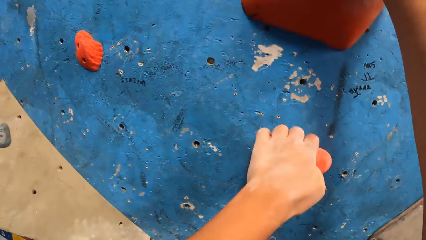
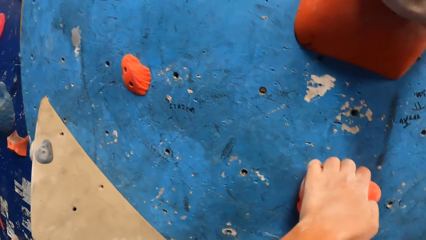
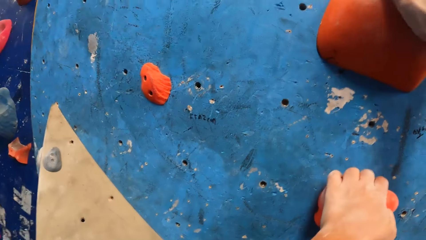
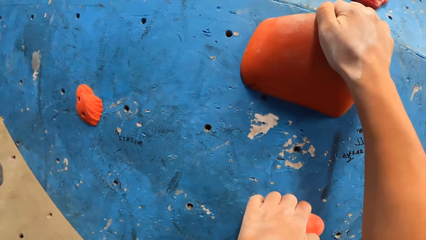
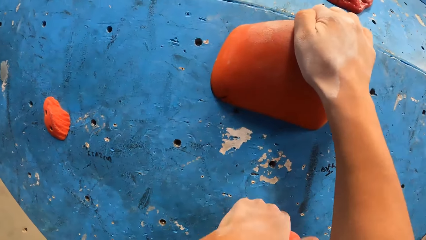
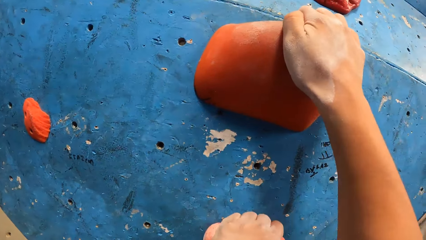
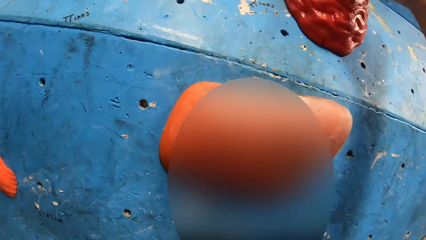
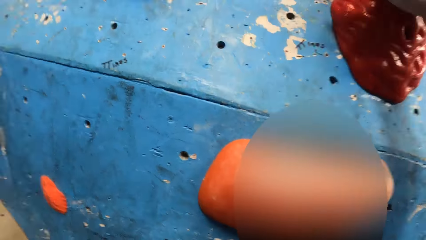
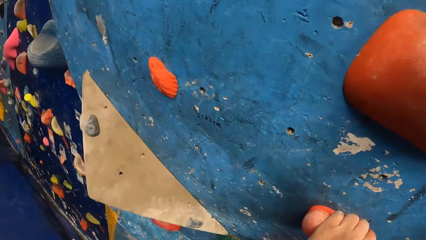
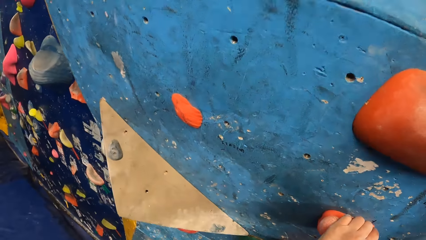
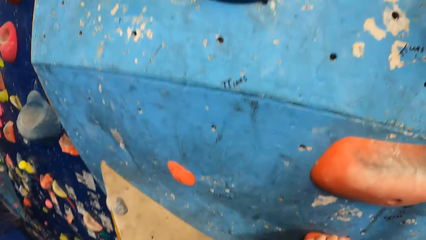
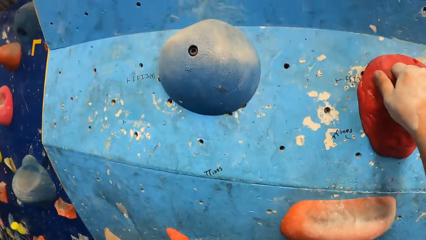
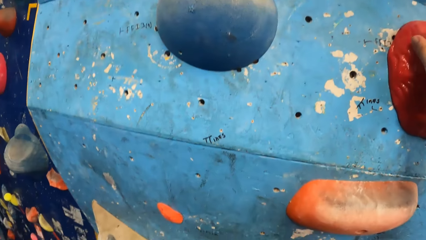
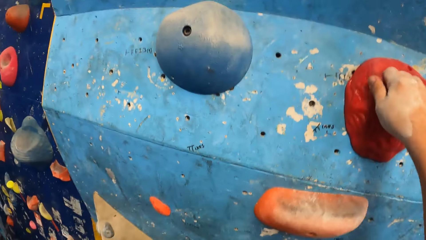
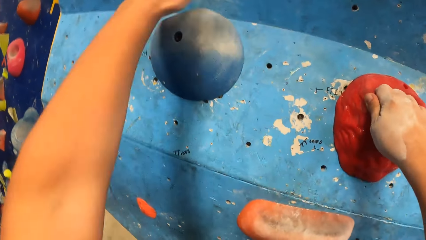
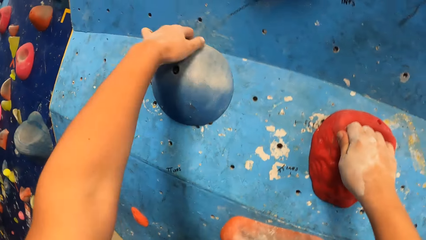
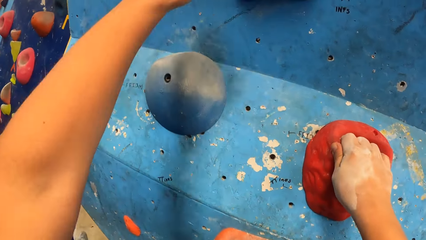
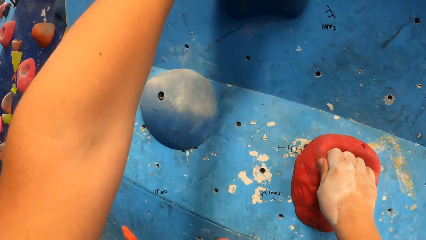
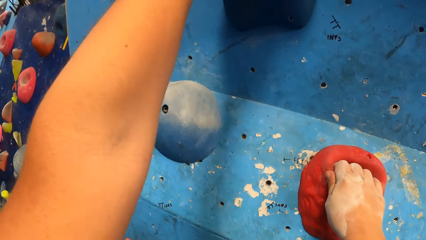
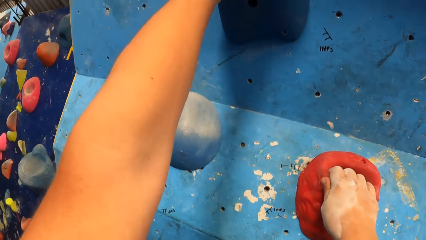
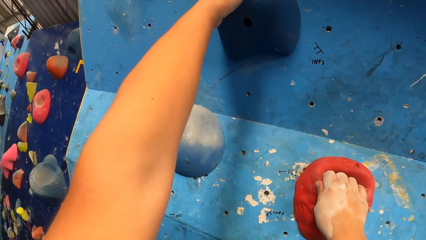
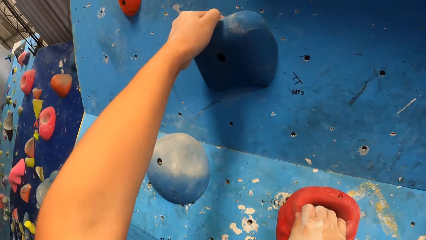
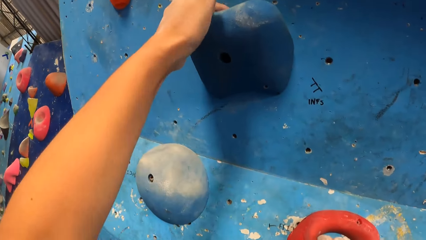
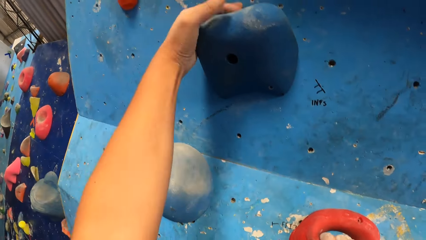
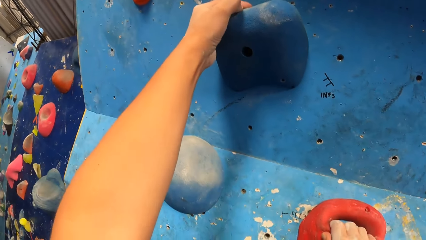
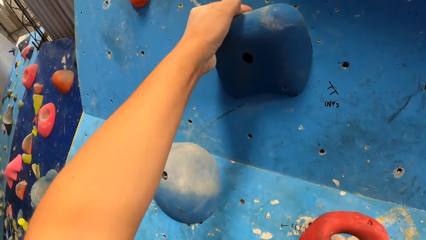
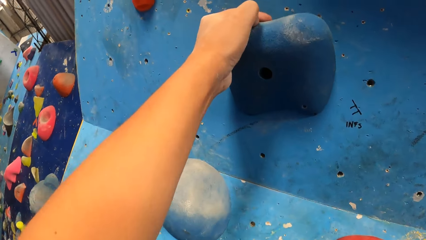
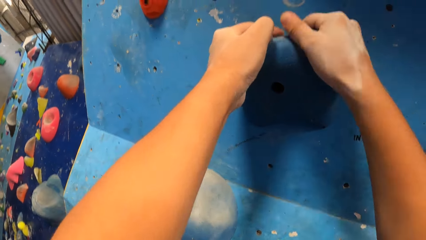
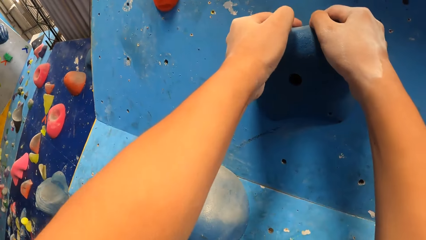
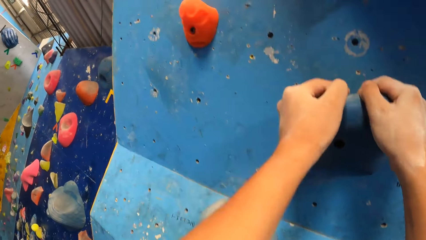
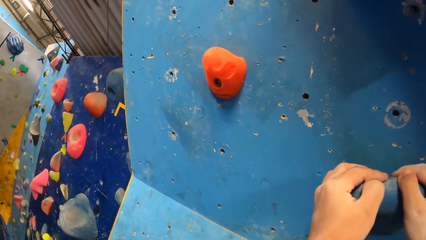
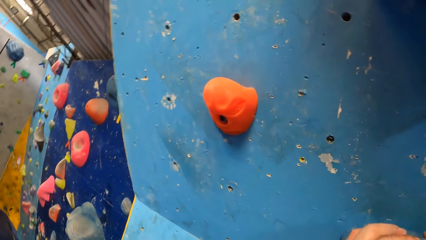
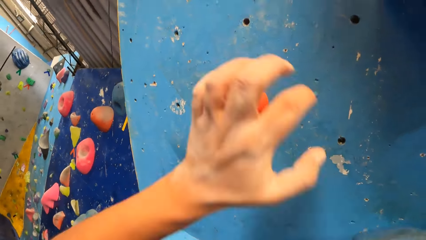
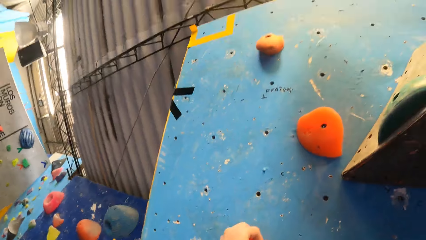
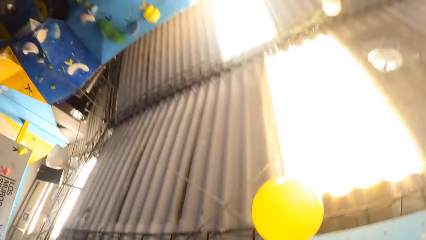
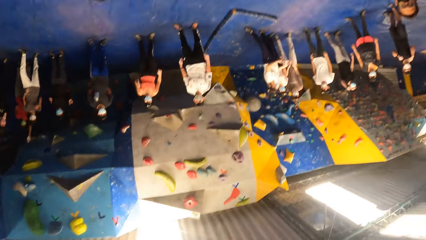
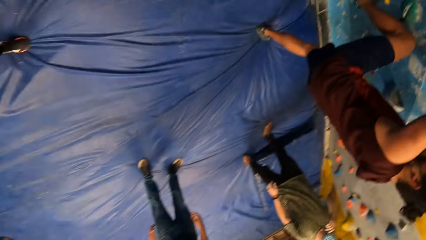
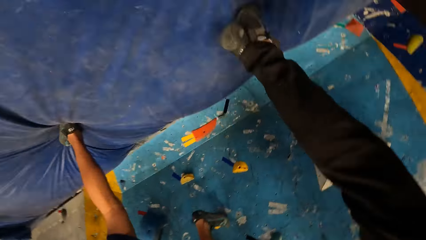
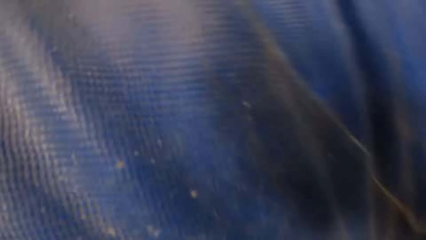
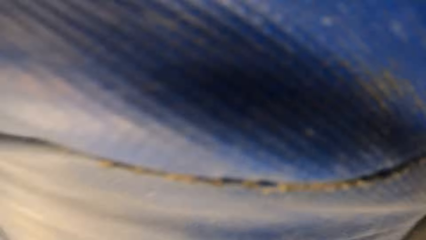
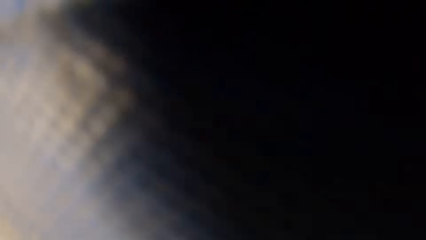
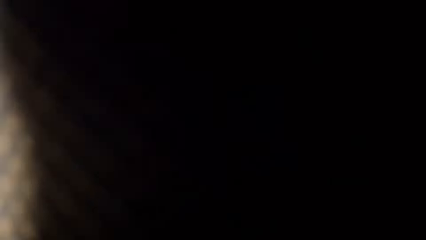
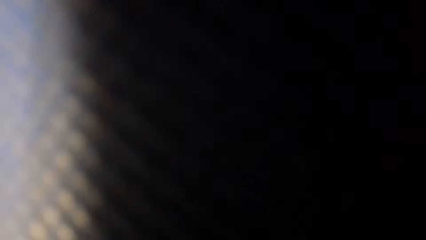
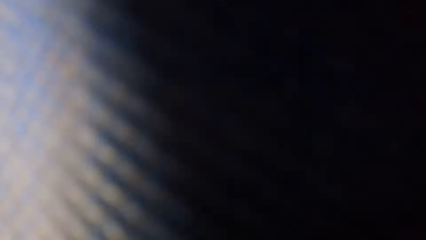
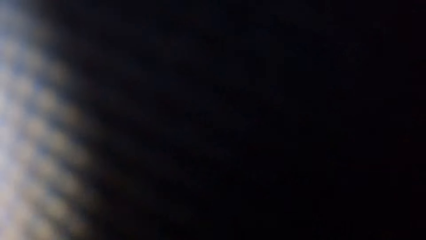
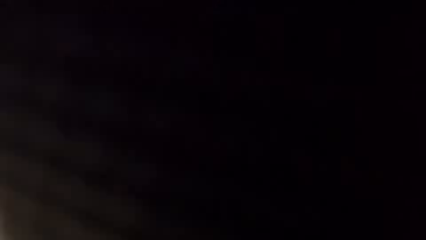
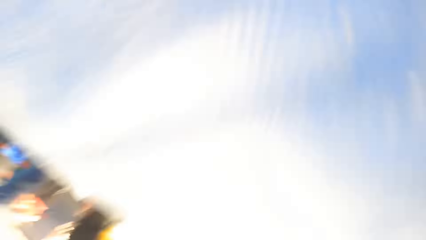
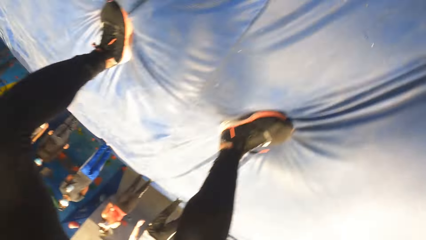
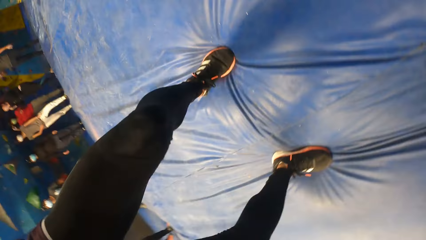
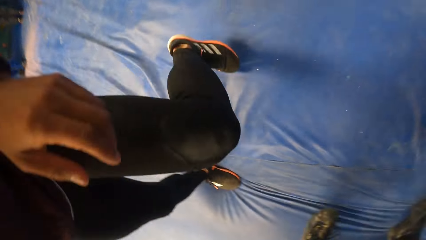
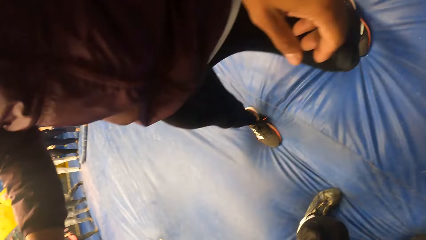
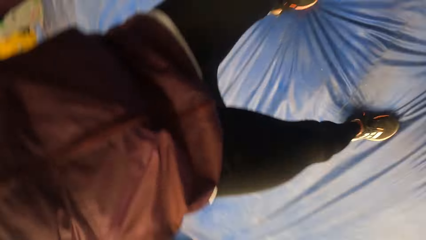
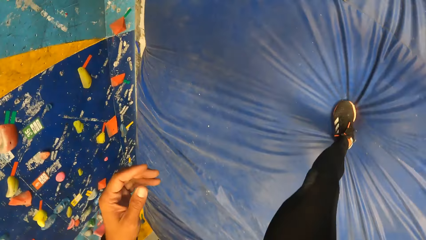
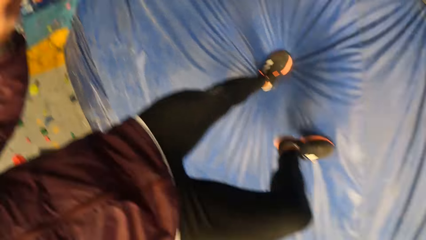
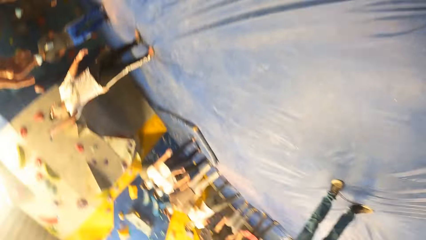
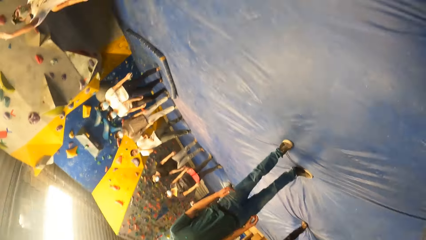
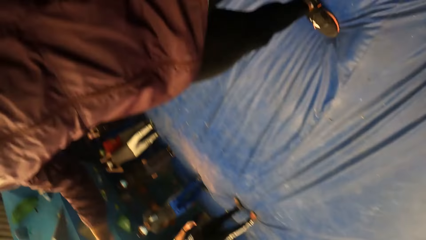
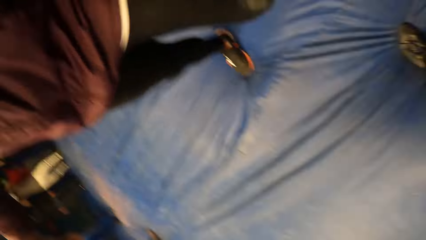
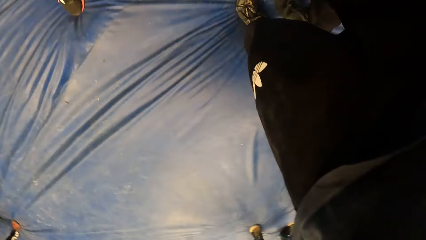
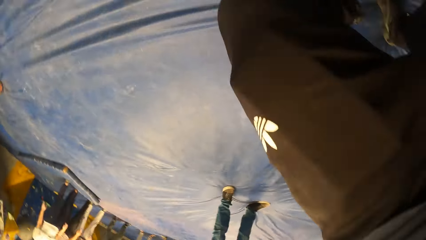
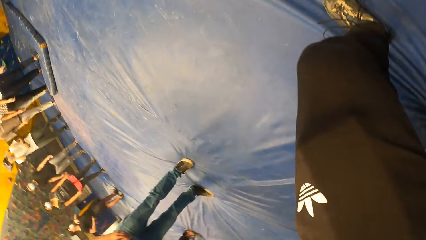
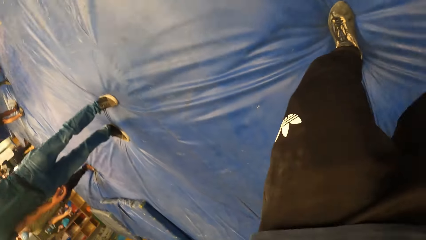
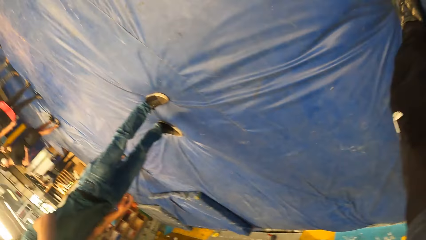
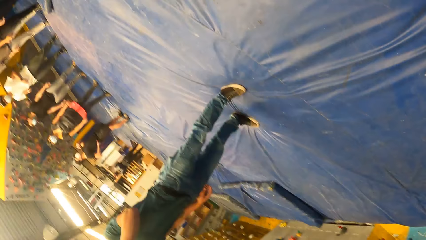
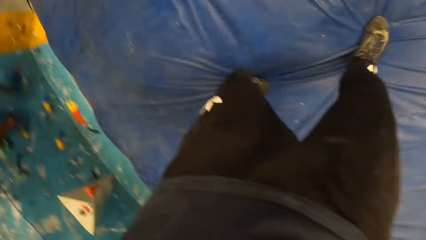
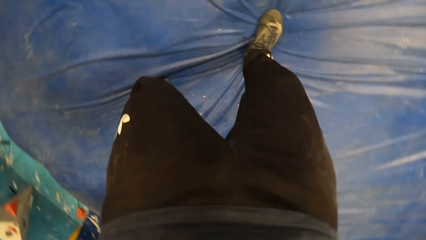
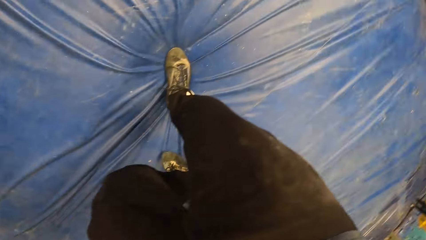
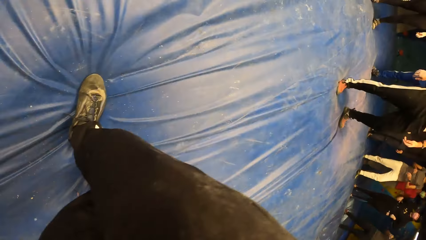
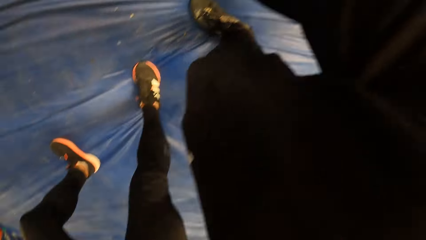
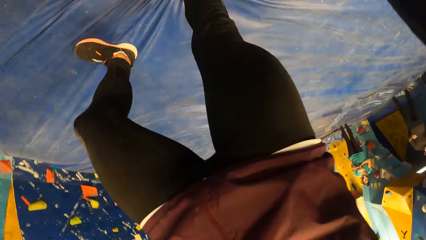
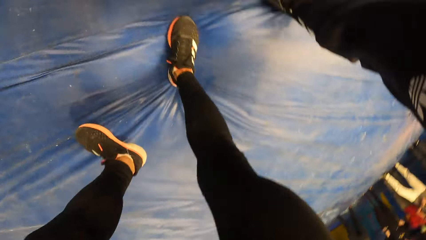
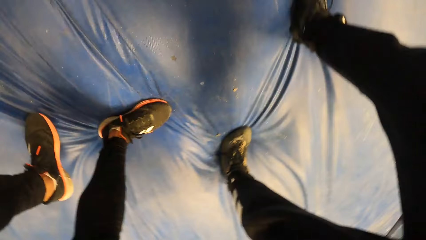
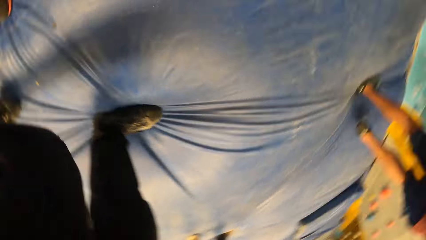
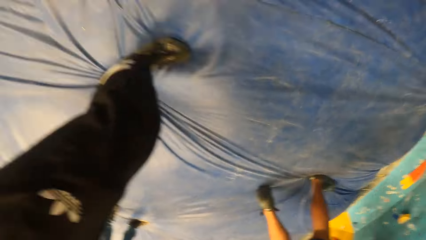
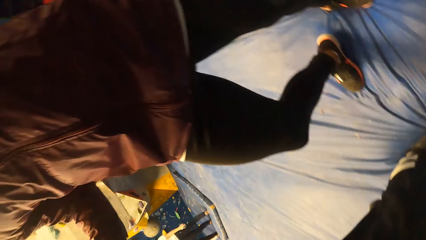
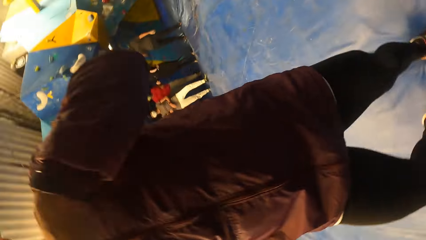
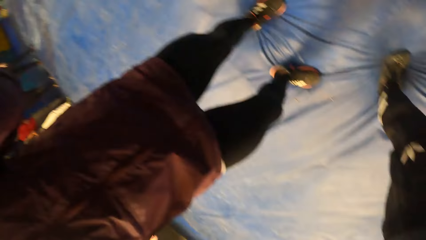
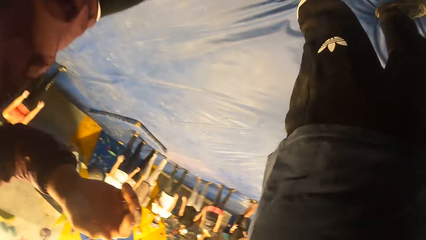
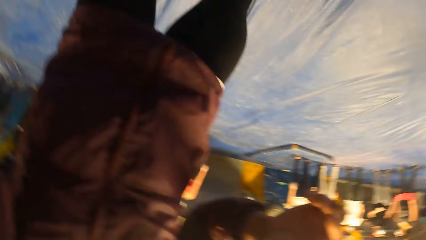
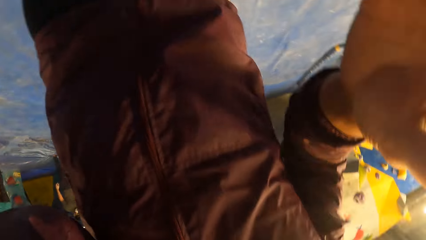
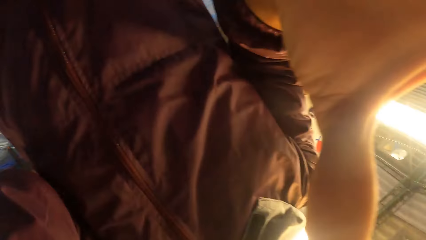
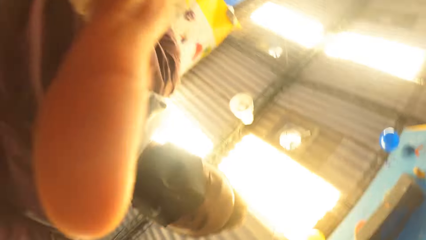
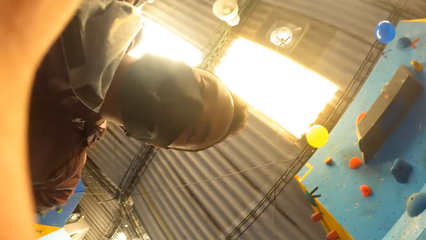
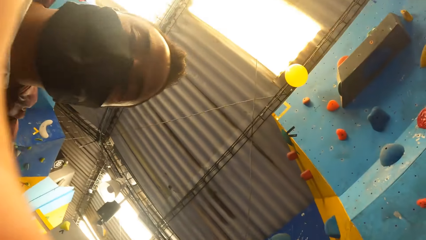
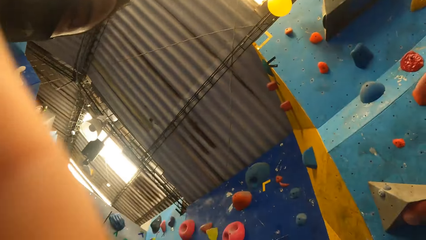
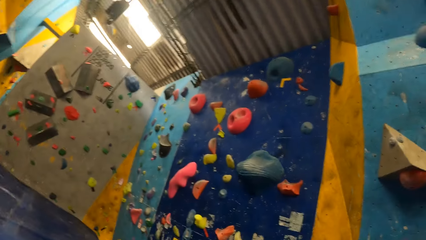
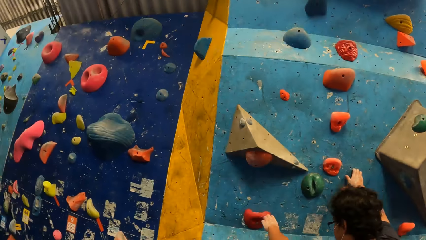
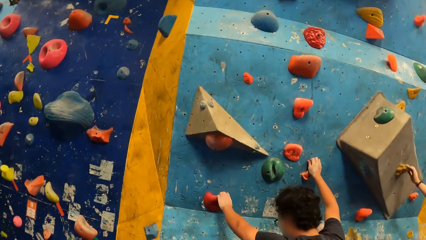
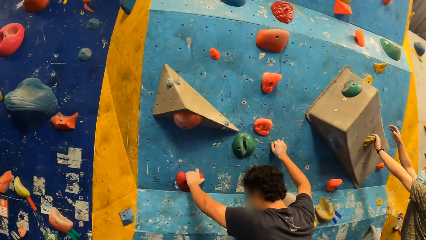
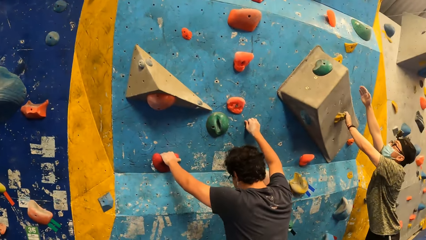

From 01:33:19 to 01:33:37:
The camera wearer jumps on the floor. They look around. The instructor adjusts a camera on the camera wearer's head with both hands.
